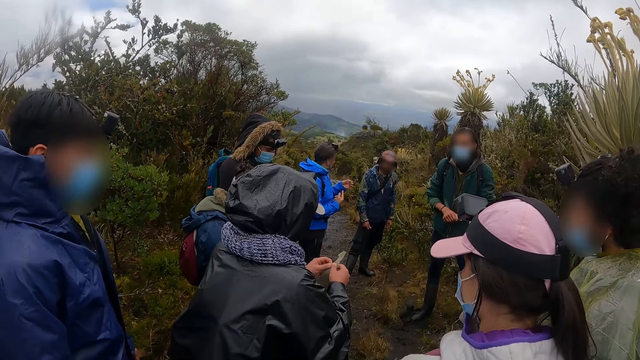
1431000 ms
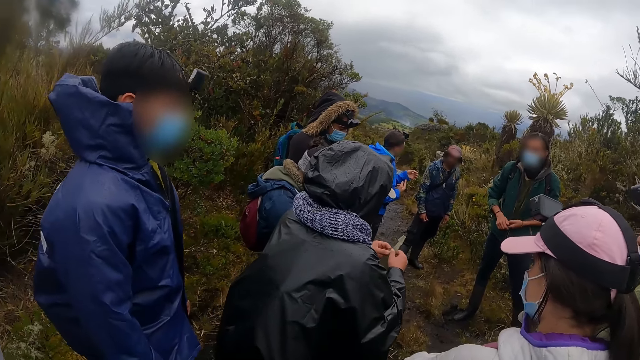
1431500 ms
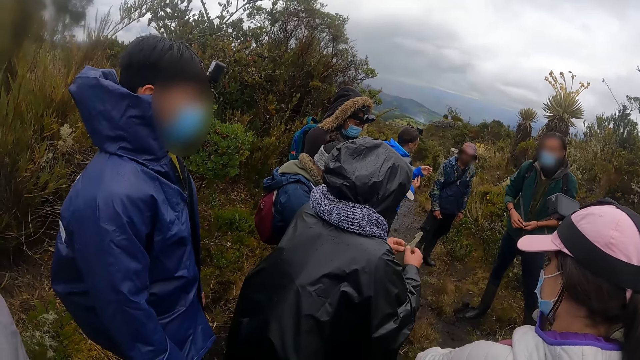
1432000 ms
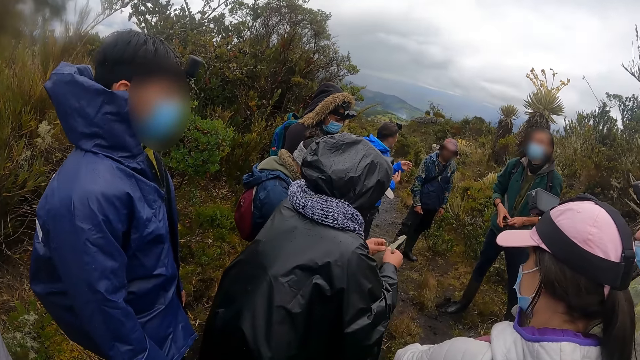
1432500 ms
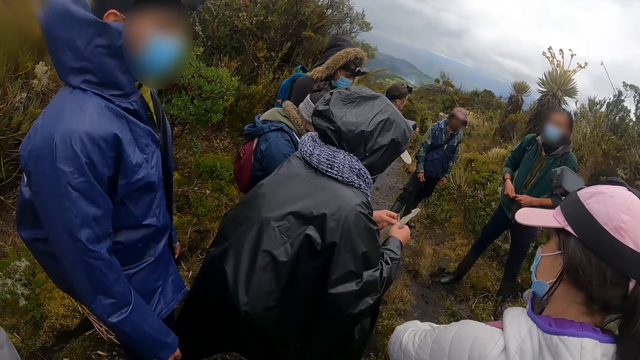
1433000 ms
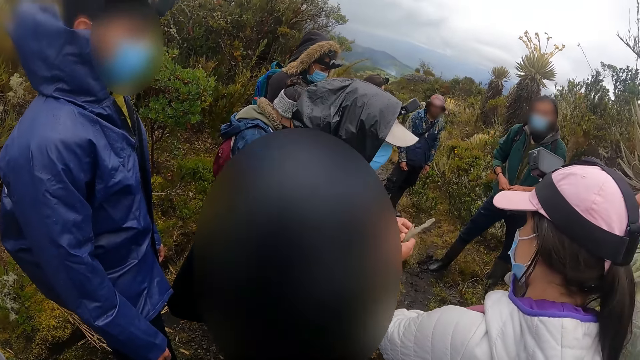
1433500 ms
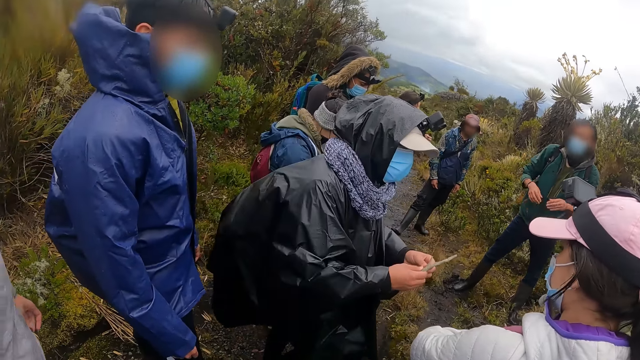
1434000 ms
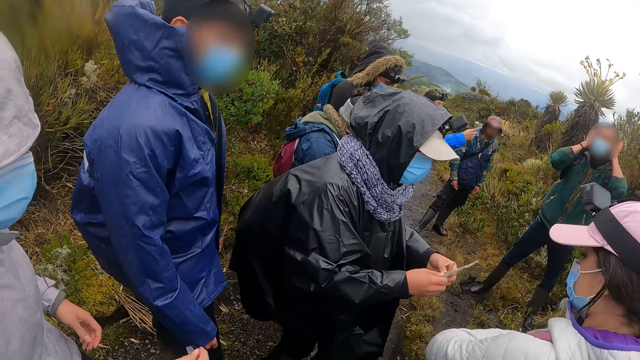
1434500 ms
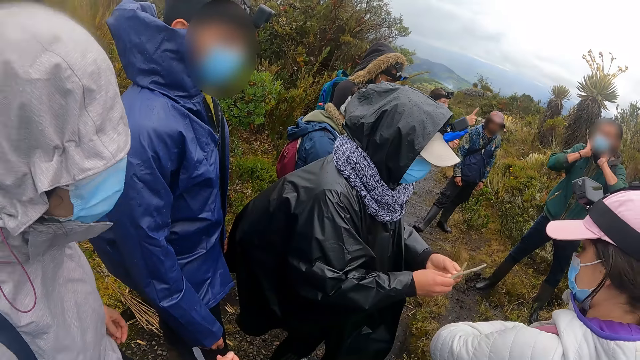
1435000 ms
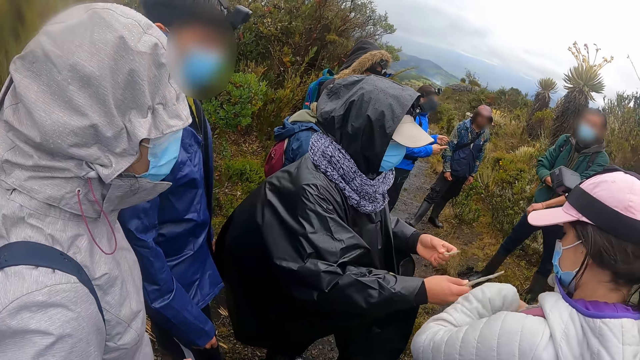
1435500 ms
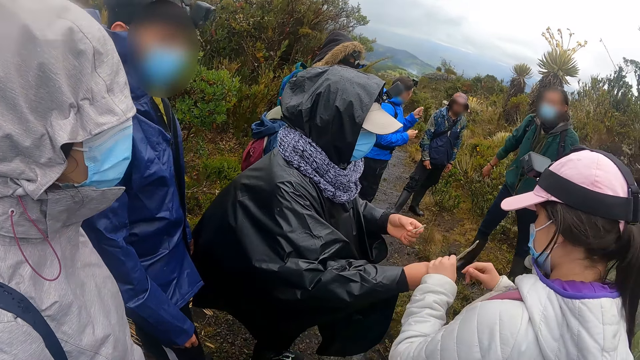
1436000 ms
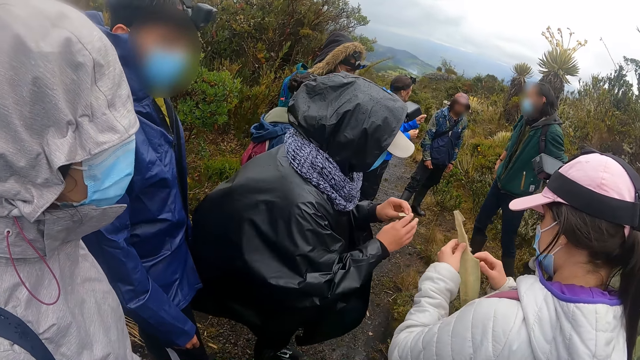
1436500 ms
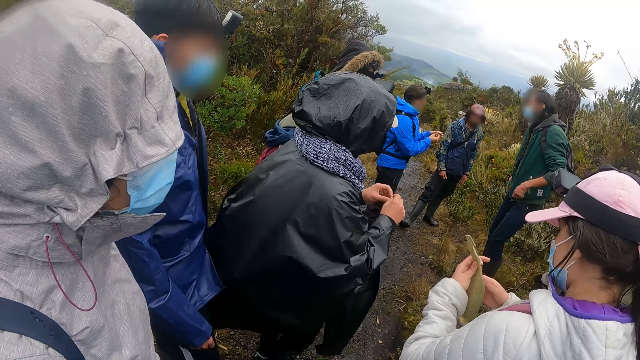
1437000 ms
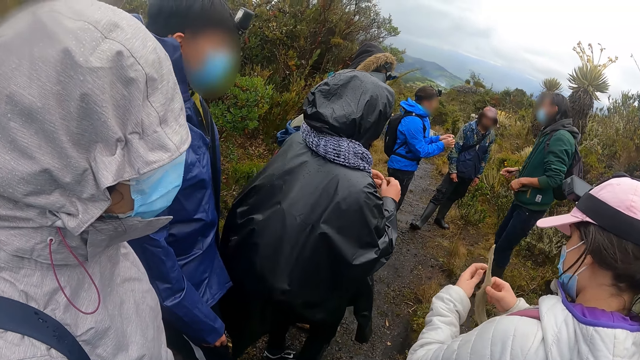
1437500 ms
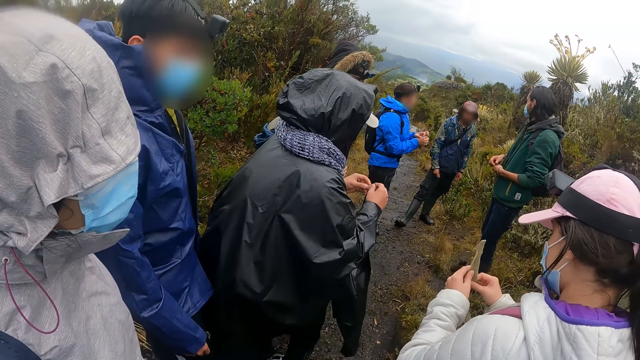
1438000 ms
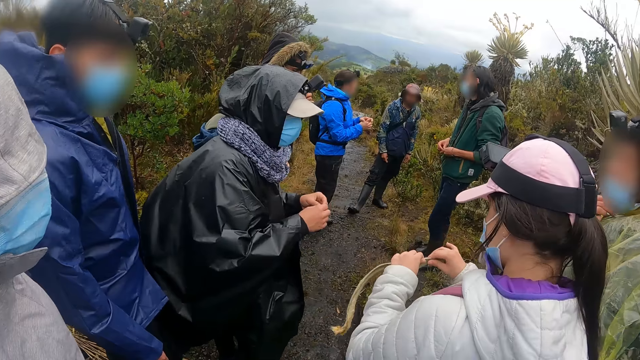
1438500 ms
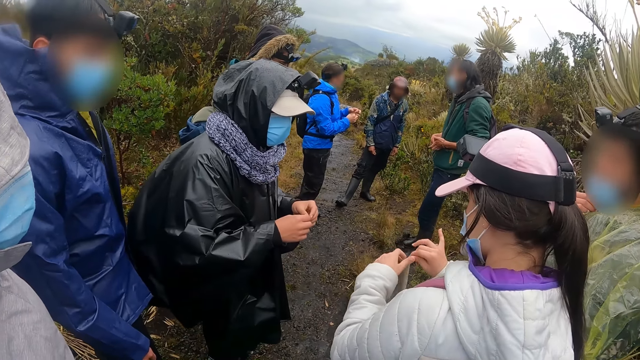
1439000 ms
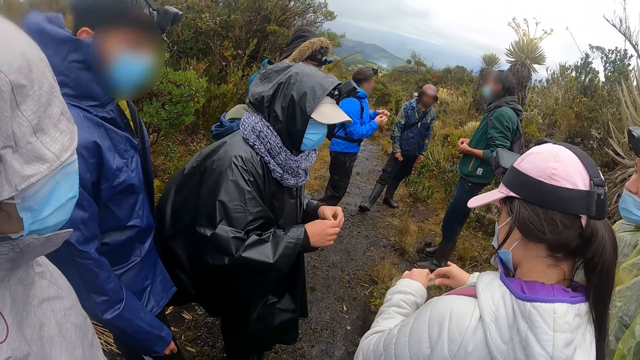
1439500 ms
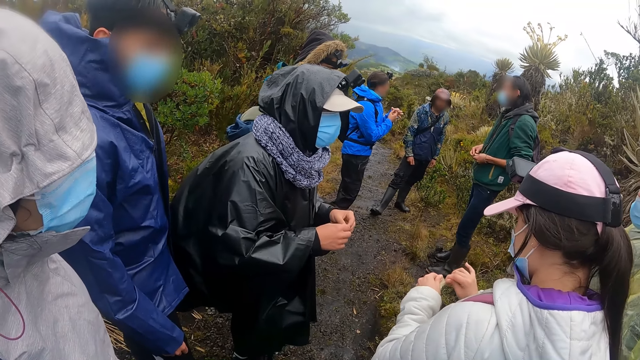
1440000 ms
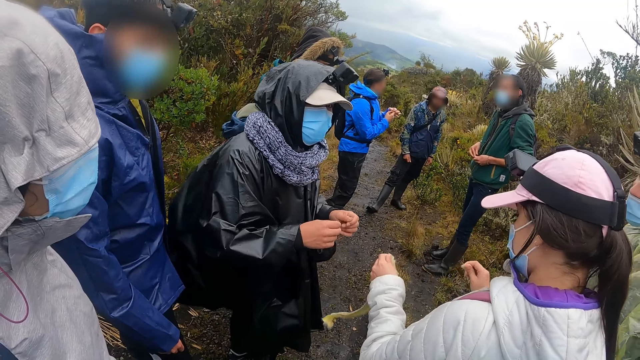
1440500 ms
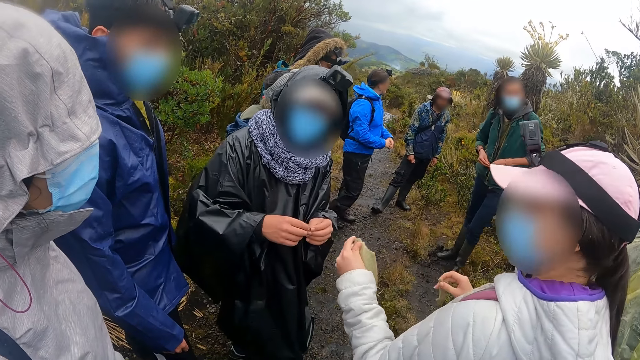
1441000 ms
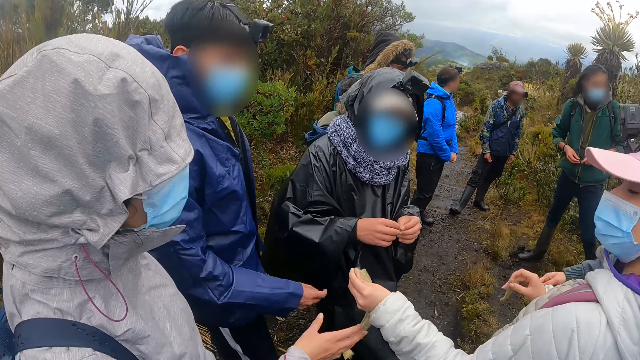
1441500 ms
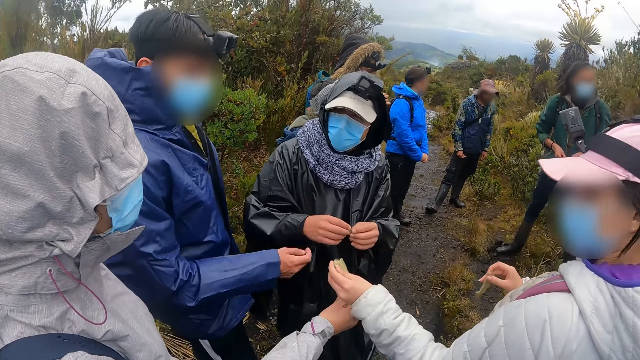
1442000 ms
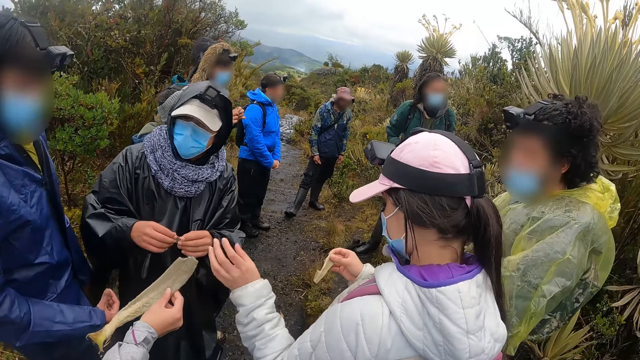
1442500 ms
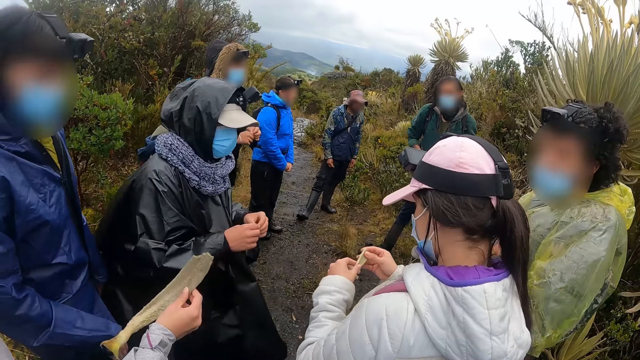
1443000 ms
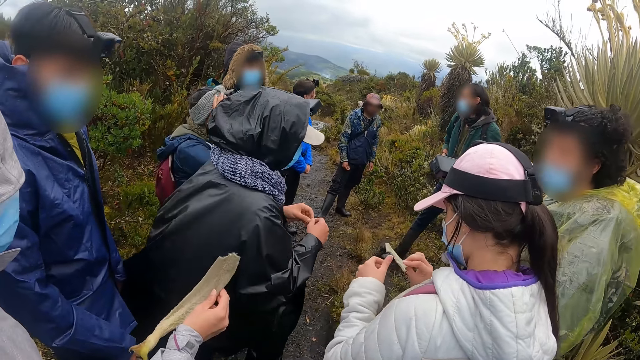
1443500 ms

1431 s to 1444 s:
A man cuts from the branch with both hands. A woman takes the branch from the man with her left hand. The woman turns the branch in her hands. The woman cuts from the branch with both hands. The woman passes the branch in her left hand to another woman.

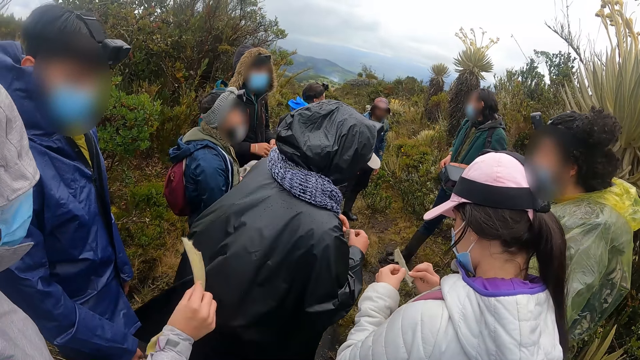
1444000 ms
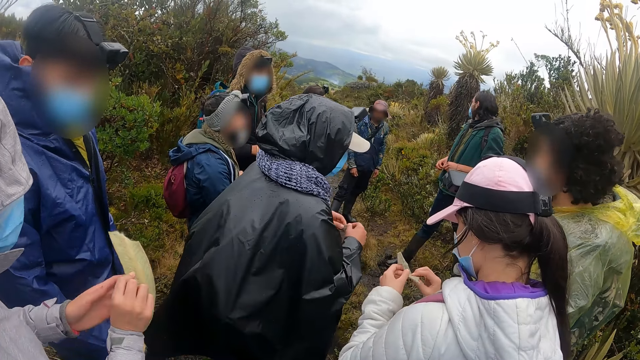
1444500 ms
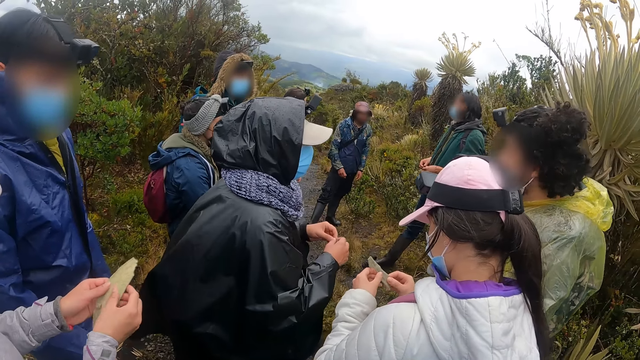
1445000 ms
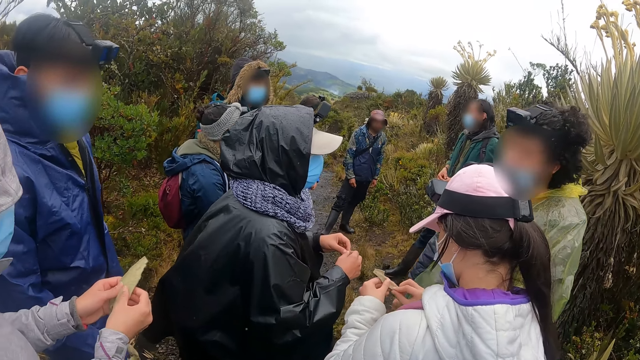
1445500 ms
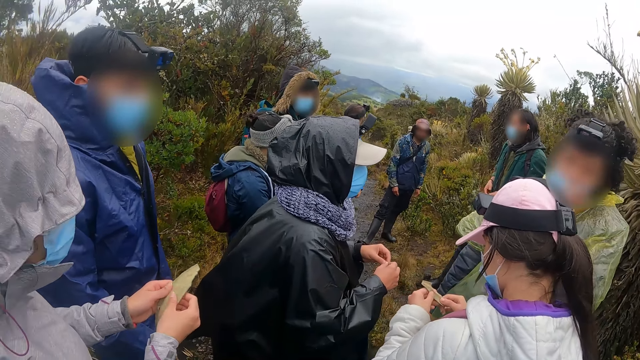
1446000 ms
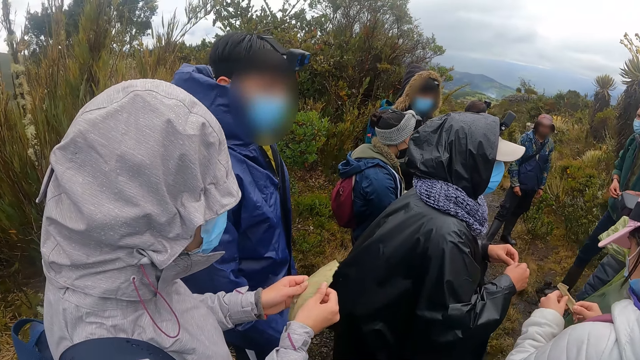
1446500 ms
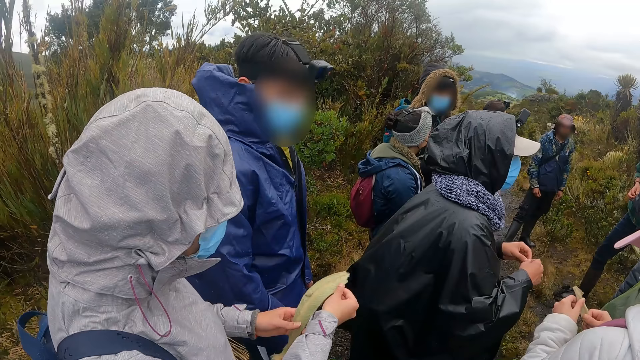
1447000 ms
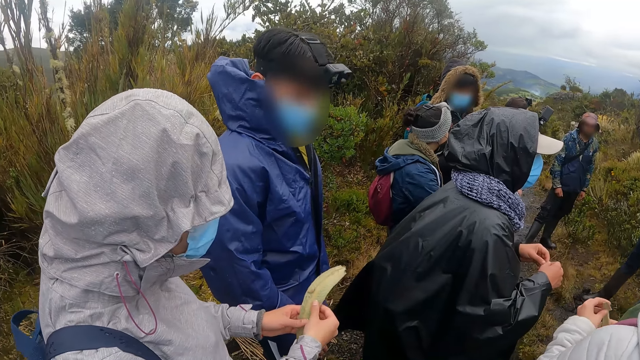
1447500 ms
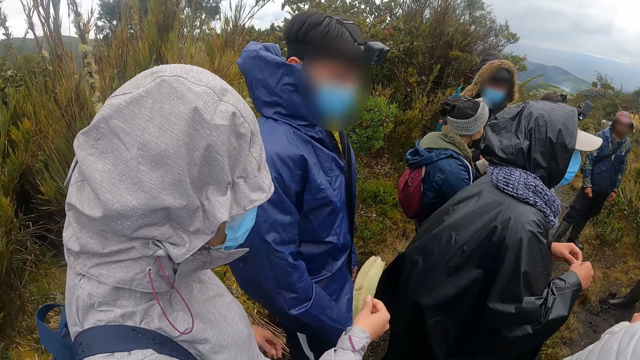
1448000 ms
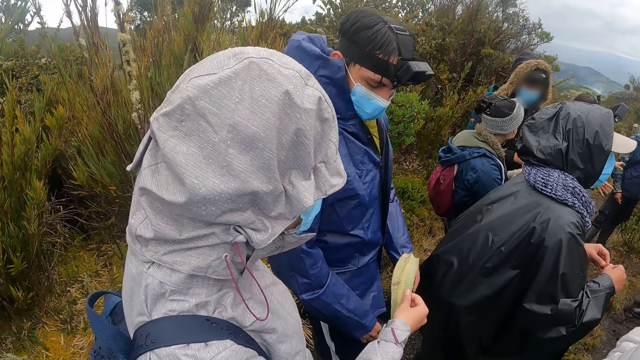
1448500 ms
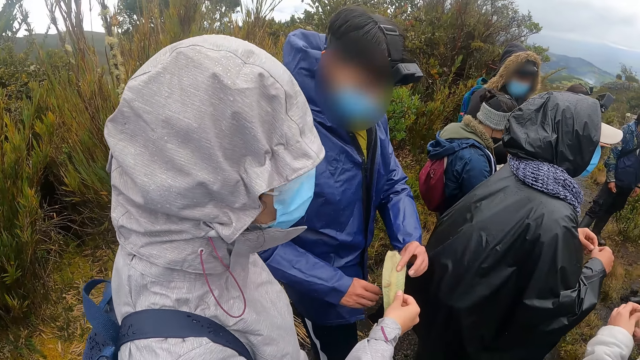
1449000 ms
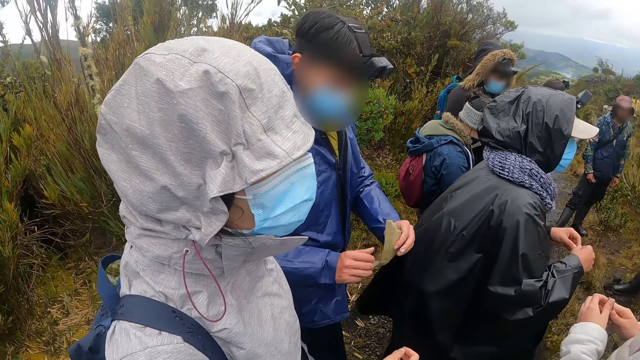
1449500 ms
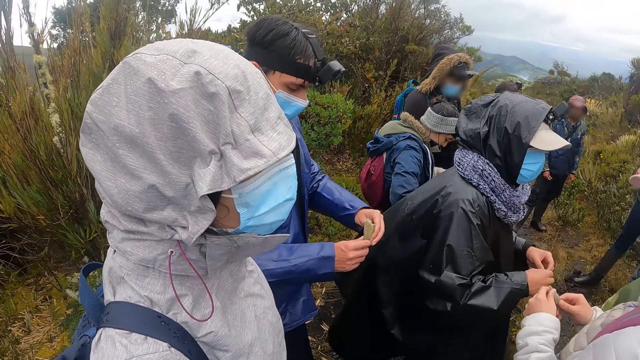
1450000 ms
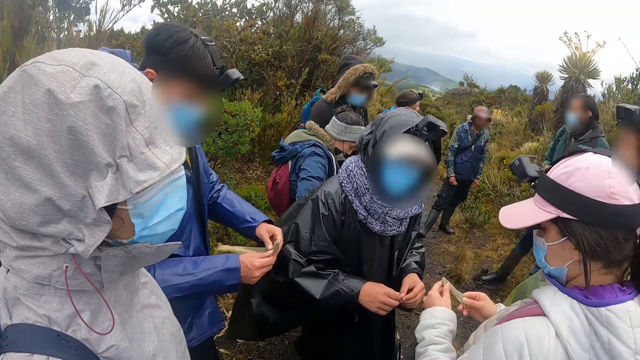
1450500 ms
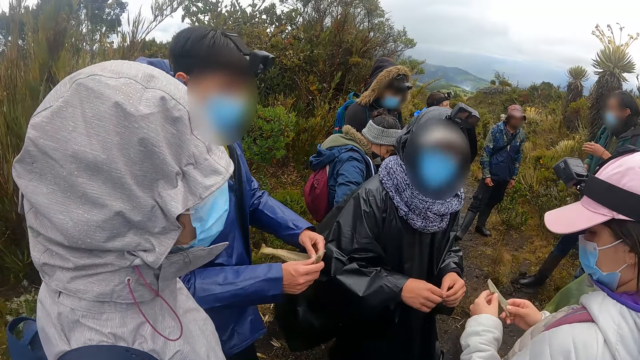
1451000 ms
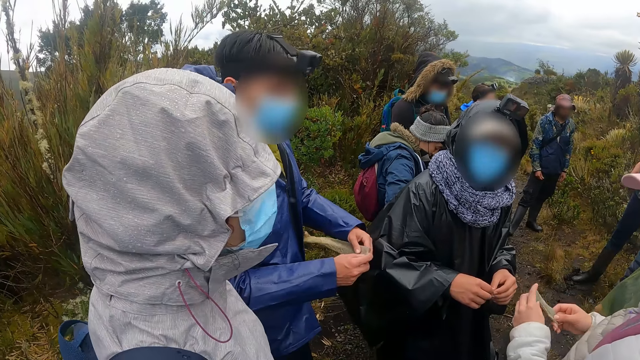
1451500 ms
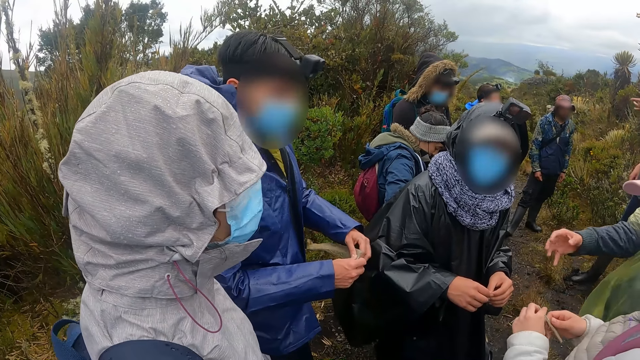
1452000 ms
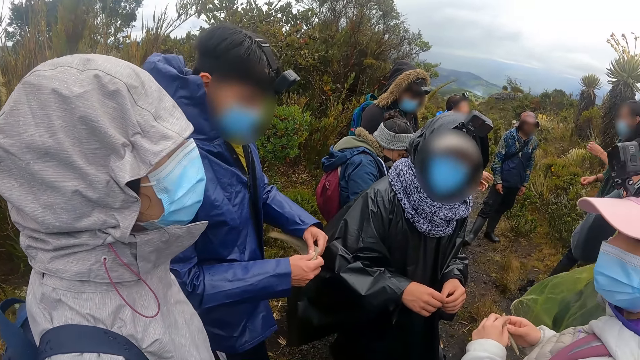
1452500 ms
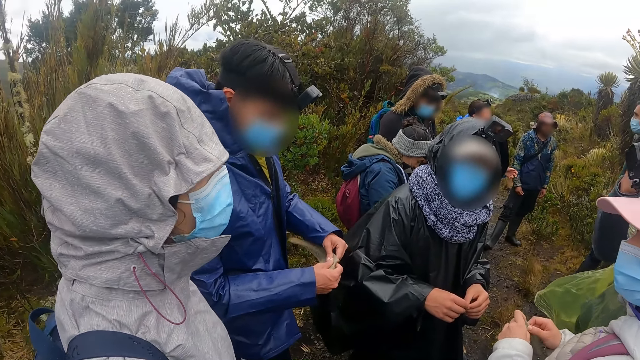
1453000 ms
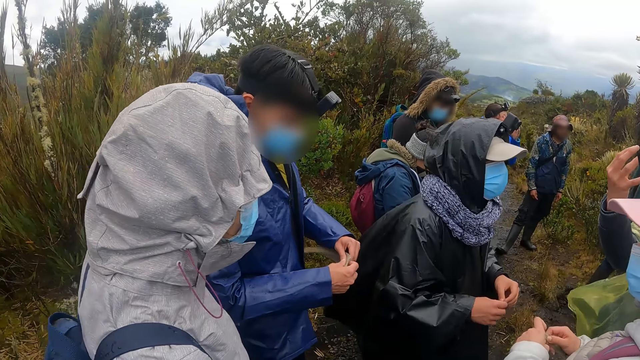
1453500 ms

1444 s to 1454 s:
A woman passes the branch from her right hand to her left hand. A man takes the branch from the woman with his left hand and holds the branch with both hands.
